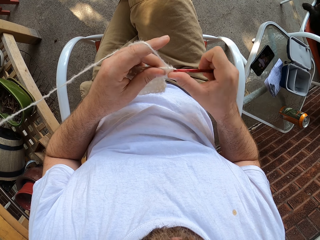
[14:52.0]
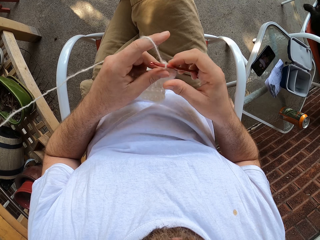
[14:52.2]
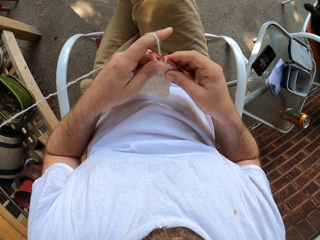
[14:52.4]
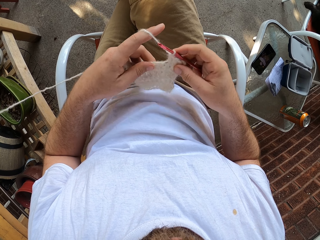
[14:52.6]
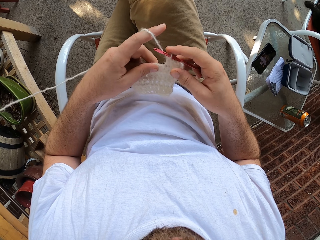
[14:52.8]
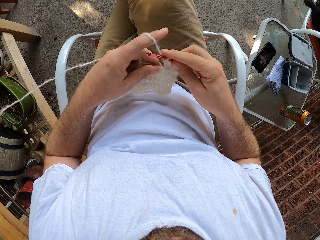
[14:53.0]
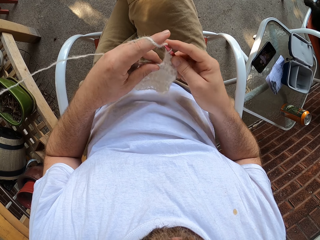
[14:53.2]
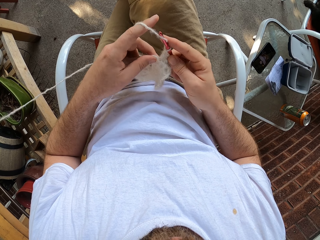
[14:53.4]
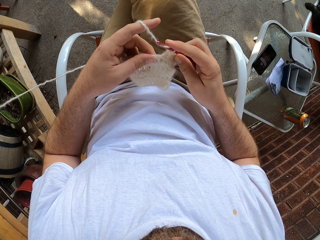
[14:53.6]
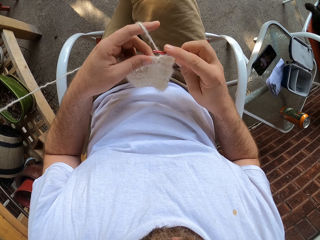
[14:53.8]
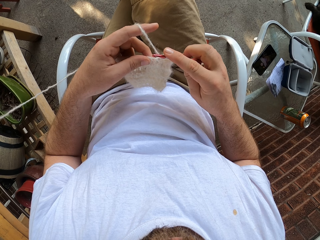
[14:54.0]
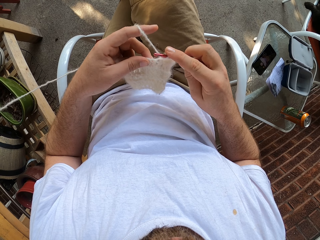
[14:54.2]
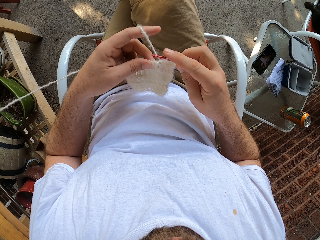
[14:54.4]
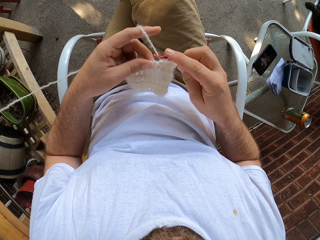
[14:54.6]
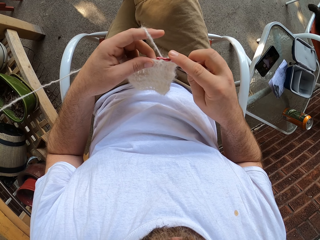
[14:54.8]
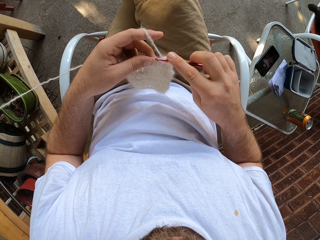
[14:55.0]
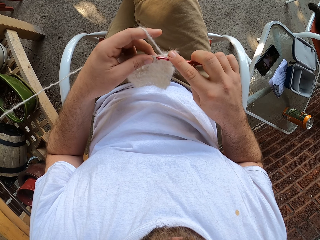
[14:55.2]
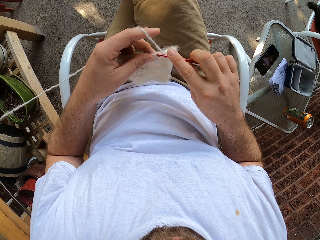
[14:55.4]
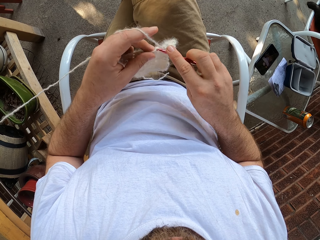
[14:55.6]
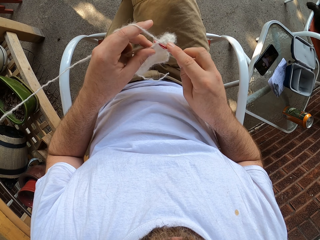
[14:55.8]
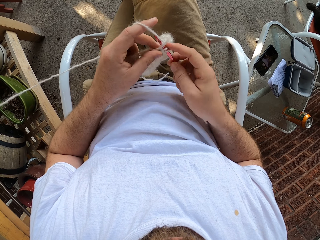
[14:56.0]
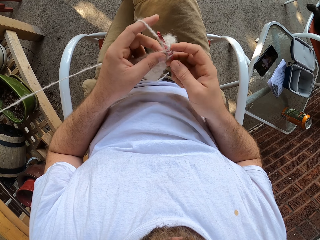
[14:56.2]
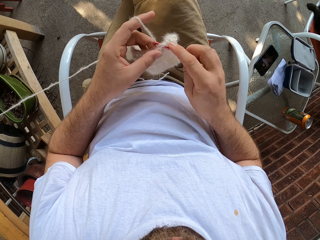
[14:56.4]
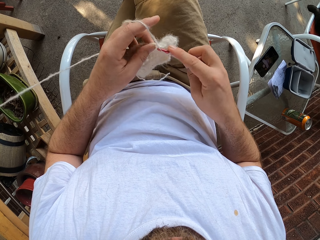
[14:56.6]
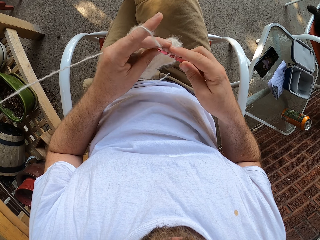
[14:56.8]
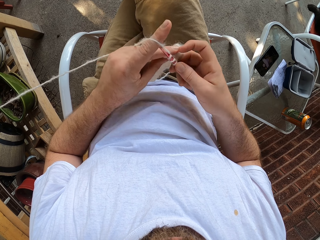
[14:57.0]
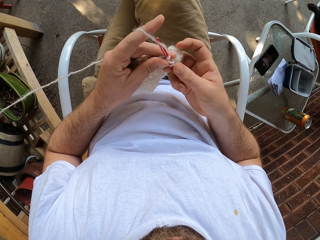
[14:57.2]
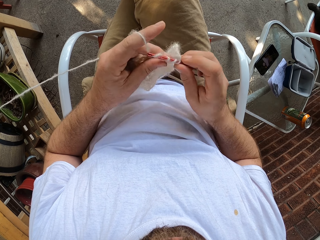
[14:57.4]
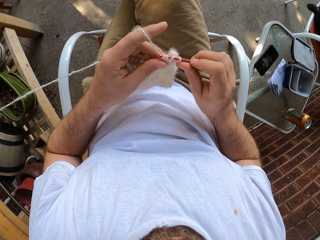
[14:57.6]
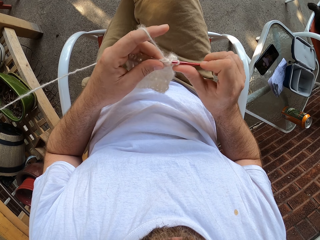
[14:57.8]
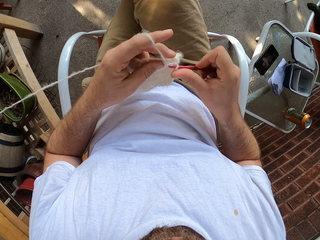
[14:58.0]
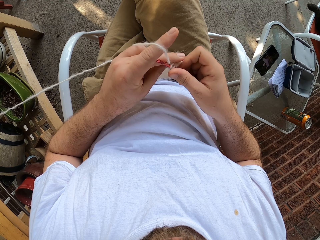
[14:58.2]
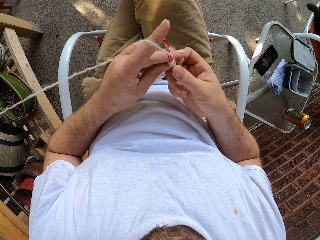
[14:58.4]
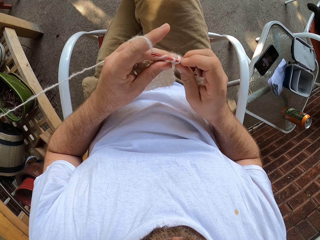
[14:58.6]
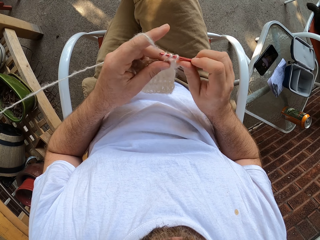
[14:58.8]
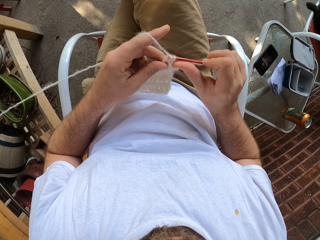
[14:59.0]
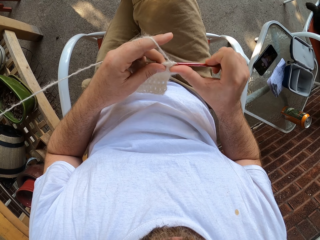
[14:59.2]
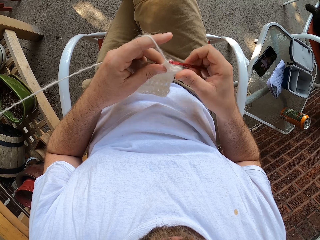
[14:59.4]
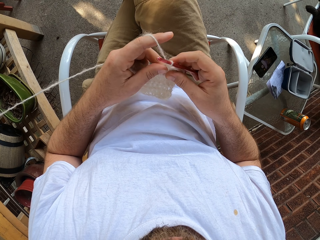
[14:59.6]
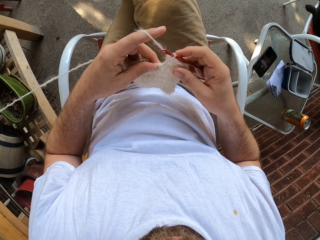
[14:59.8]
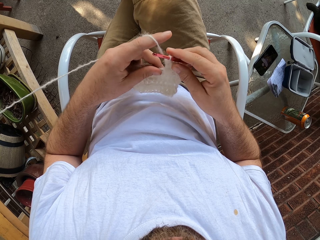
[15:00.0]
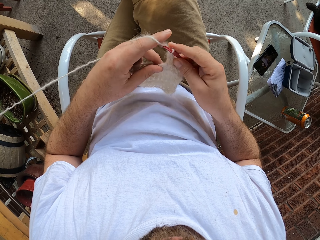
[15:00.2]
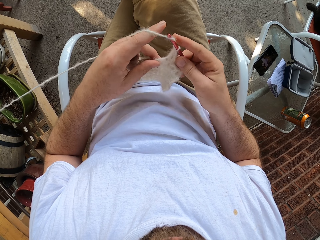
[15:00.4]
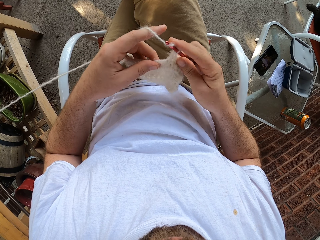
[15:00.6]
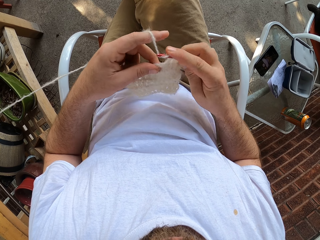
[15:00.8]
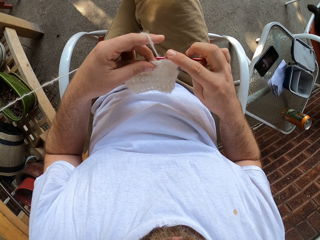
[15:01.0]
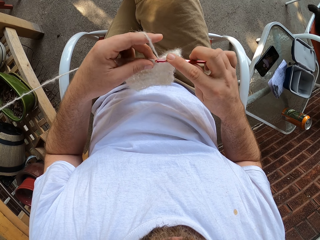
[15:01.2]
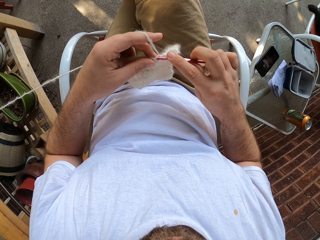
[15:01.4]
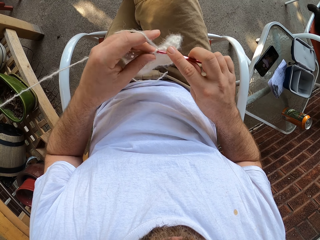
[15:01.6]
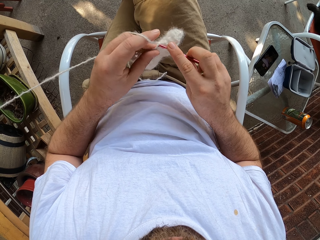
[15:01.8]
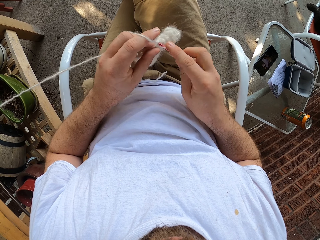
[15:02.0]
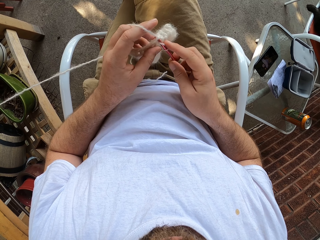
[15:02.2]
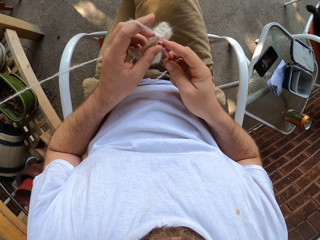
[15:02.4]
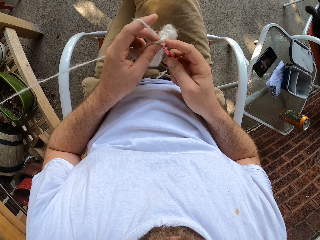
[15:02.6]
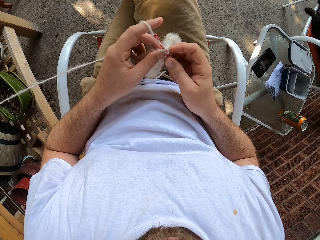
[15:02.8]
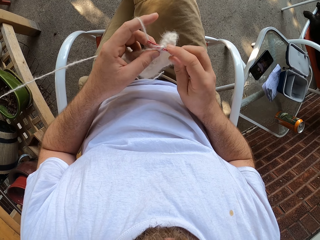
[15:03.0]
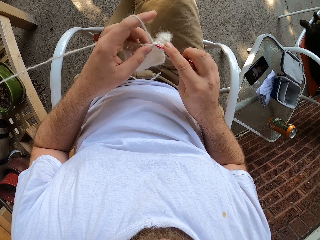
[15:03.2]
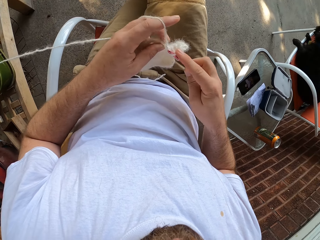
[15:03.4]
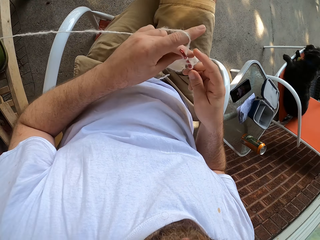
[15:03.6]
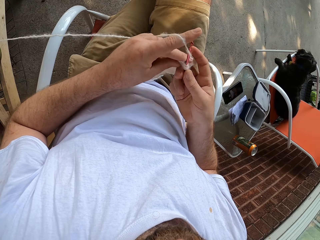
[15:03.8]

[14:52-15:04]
The camera wearer holds the fabric. They weave the fabric.

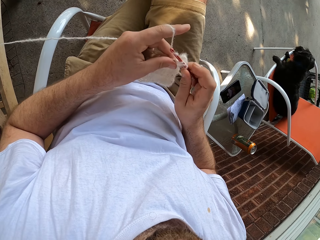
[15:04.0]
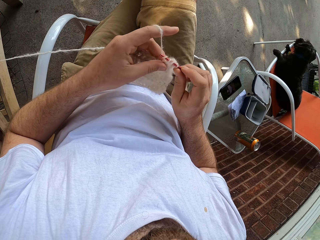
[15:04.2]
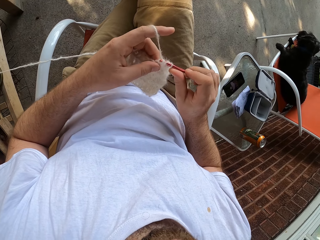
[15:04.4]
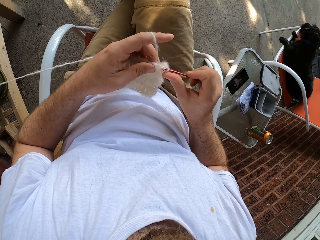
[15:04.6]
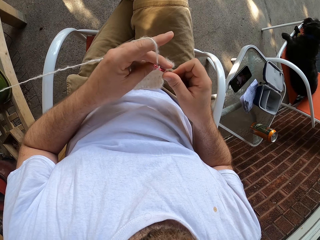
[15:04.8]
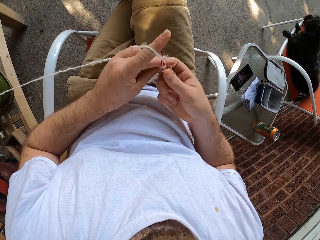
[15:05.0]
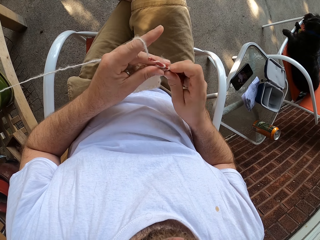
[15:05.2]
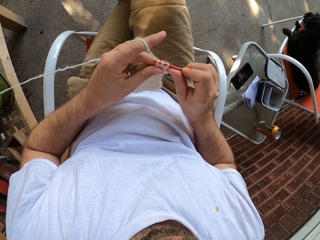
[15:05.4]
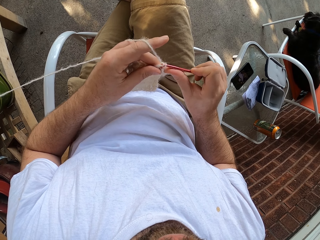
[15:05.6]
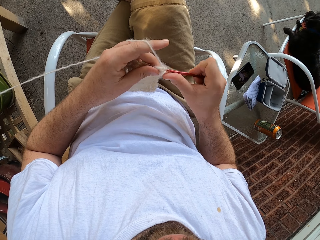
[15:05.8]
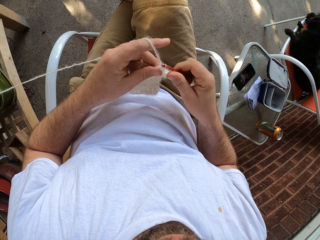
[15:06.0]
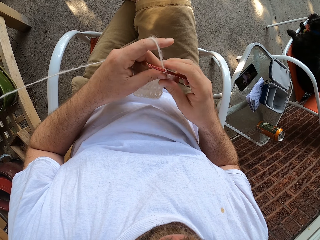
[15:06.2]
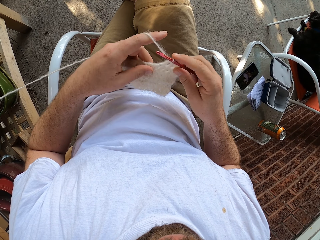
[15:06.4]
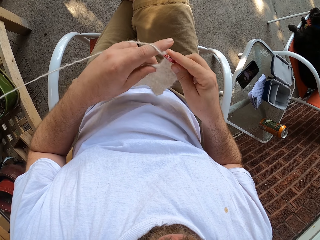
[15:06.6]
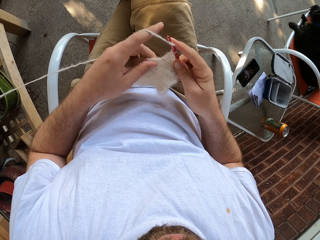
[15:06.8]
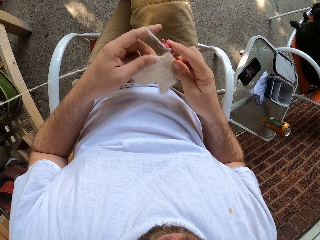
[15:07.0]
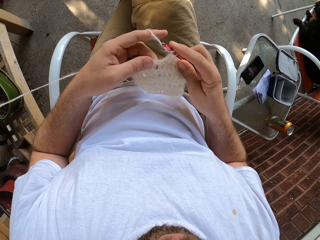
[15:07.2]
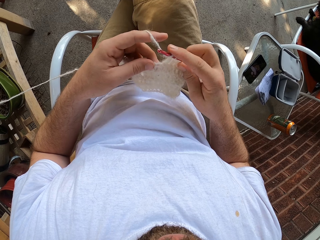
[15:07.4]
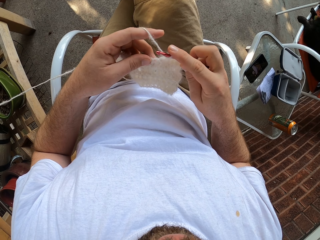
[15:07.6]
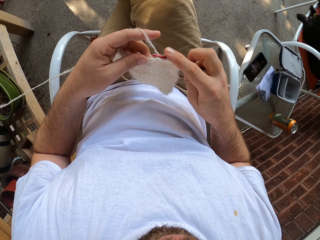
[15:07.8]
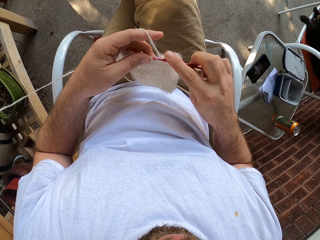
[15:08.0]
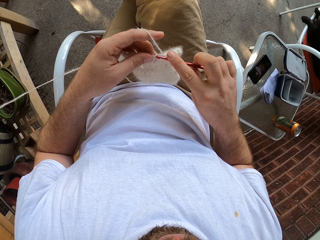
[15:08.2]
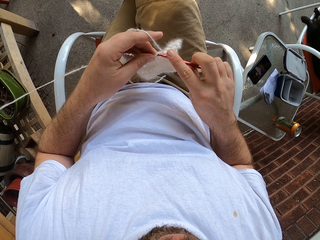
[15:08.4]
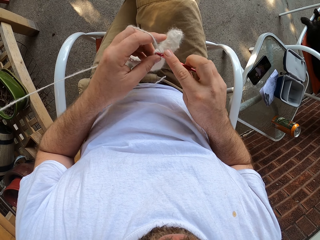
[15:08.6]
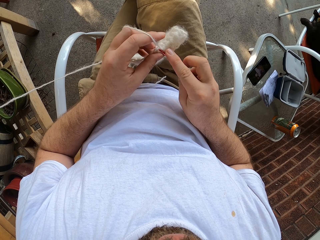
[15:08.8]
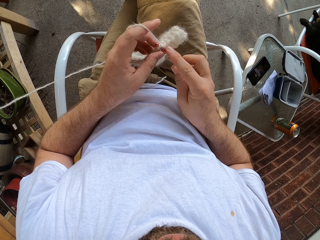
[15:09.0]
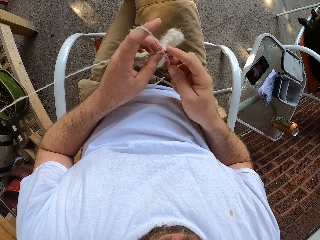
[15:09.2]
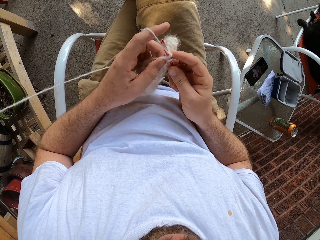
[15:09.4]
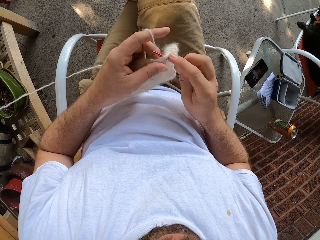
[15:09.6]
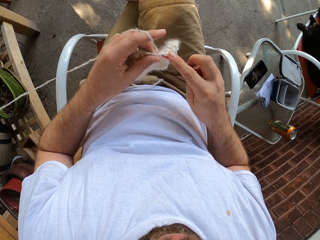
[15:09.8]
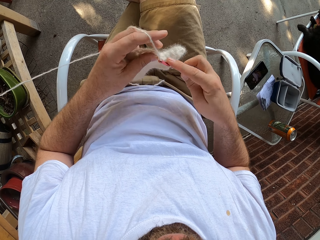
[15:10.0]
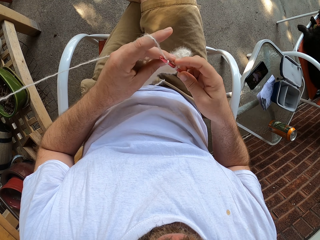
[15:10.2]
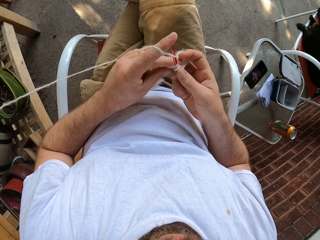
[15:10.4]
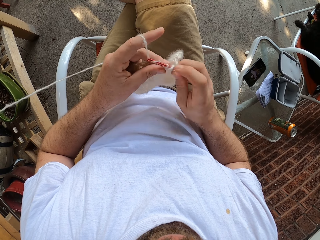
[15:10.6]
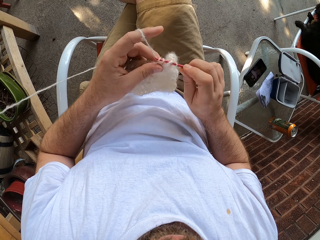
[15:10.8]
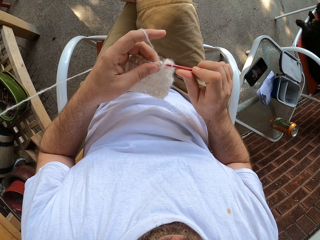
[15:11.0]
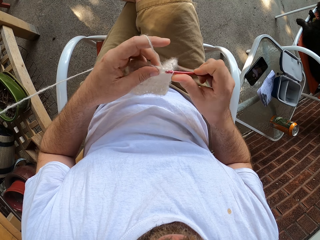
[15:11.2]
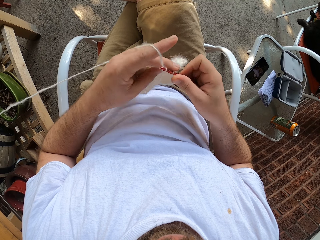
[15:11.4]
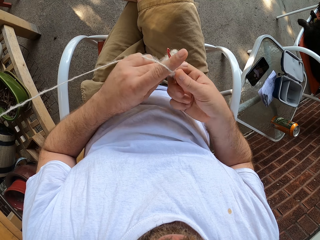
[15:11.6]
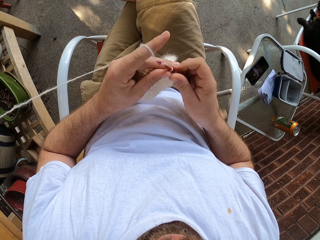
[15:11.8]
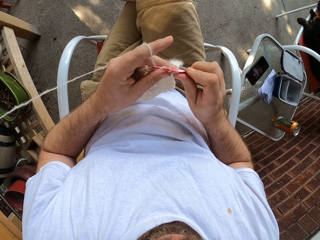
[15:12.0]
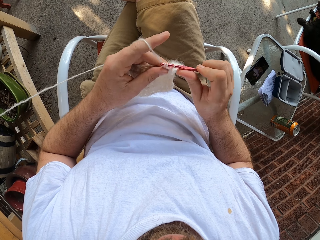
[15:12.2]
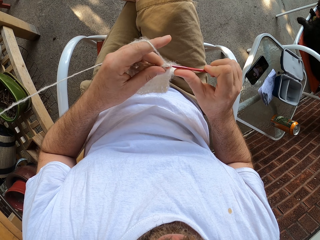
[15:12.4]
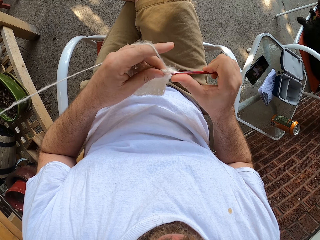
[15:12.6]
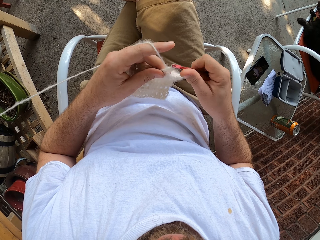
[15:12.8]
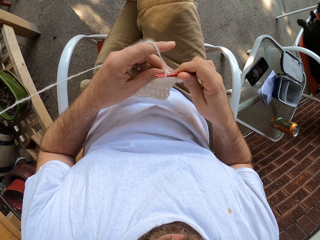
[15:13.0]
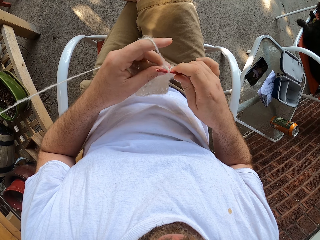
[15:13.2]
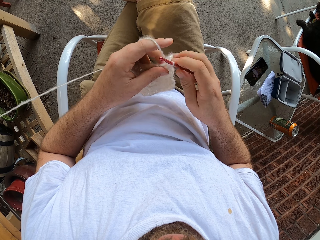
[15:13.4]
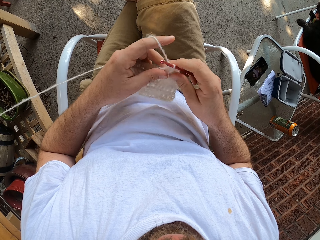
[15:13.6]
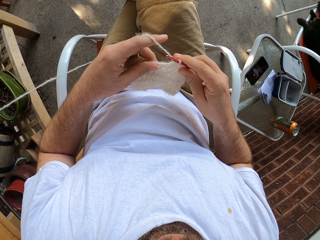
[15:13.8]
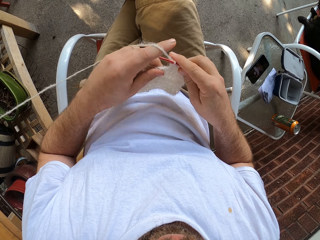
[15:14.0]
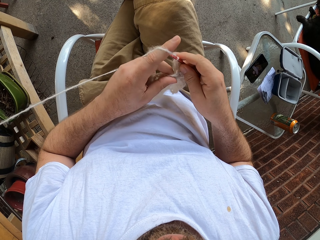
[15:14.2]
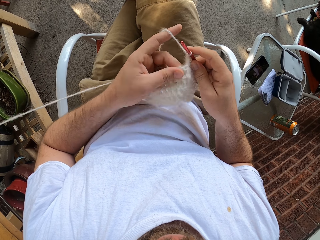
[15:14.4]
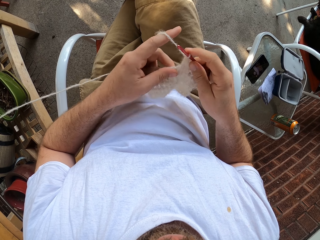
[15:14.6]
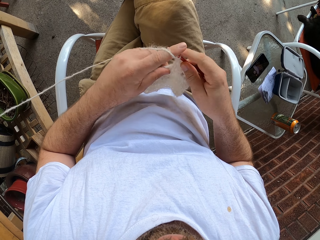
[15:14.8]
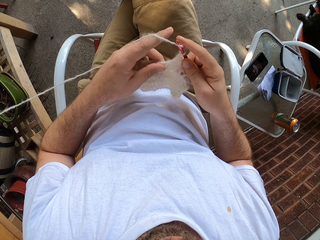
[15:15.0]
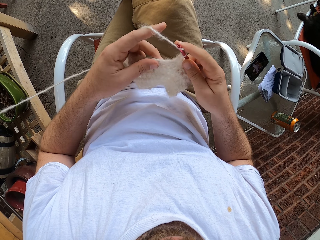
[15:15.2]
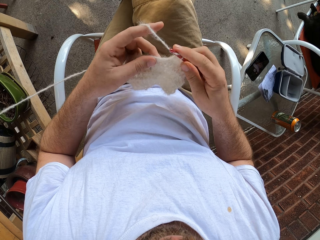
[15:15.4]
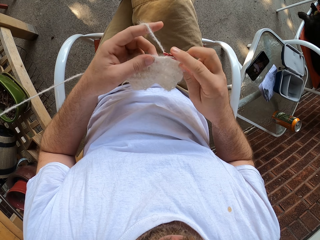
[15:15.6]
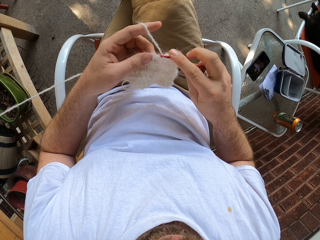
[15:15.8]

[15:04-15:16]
The camera wearer holds the fabric.
